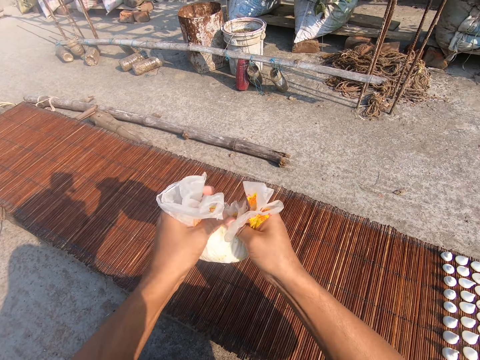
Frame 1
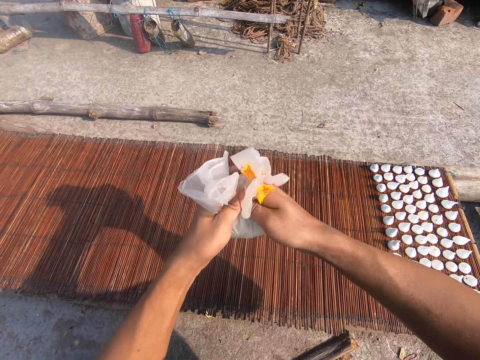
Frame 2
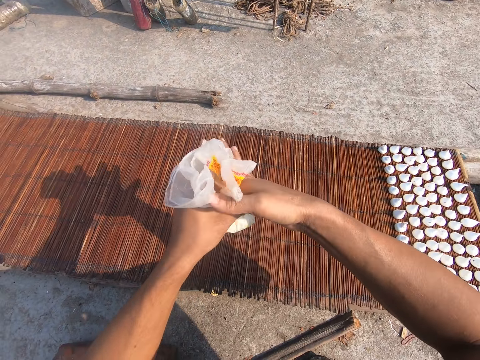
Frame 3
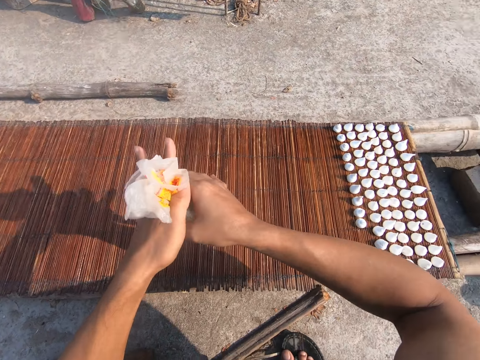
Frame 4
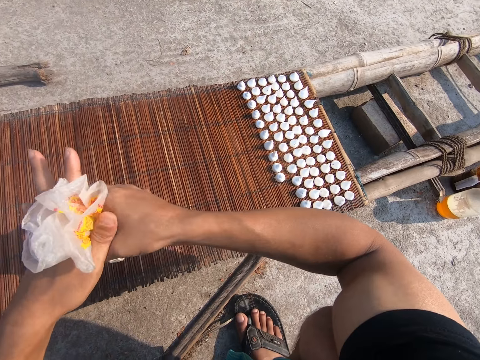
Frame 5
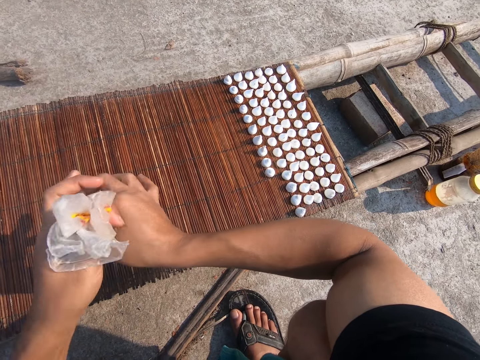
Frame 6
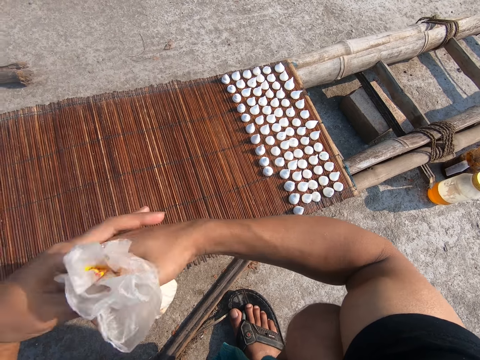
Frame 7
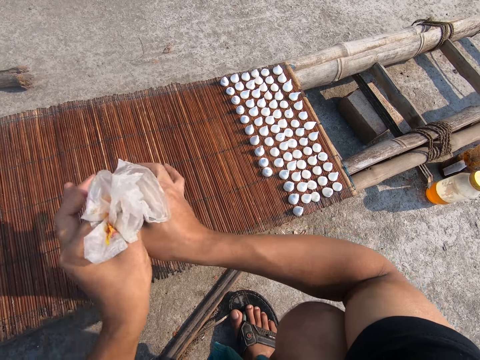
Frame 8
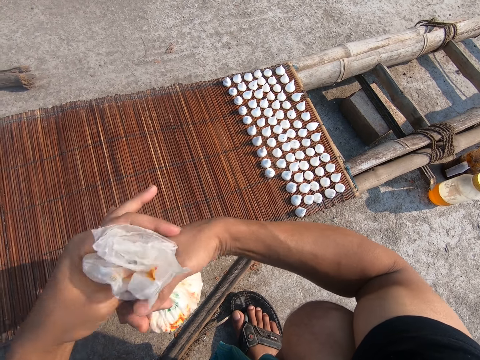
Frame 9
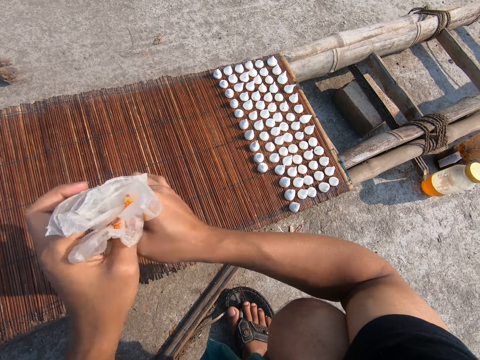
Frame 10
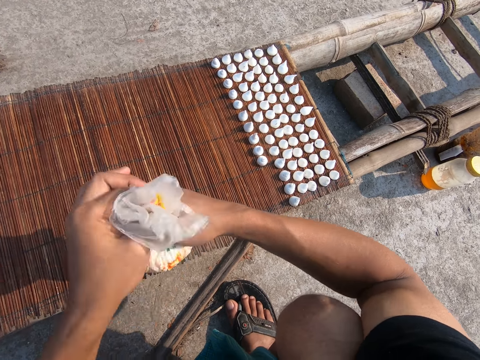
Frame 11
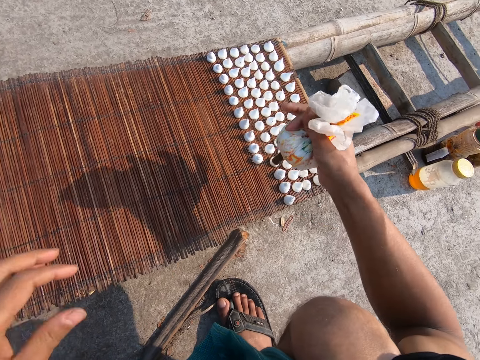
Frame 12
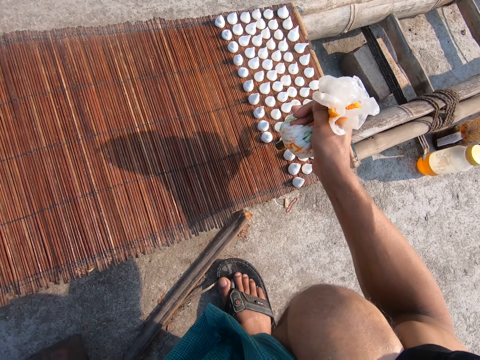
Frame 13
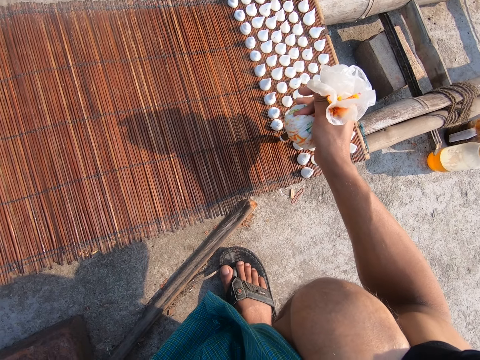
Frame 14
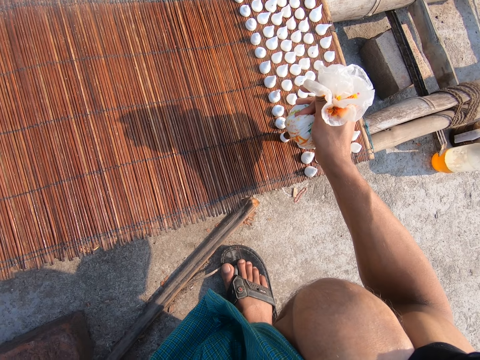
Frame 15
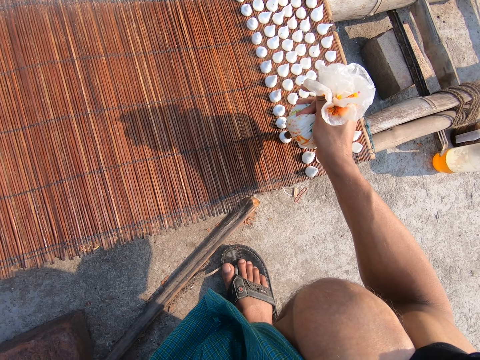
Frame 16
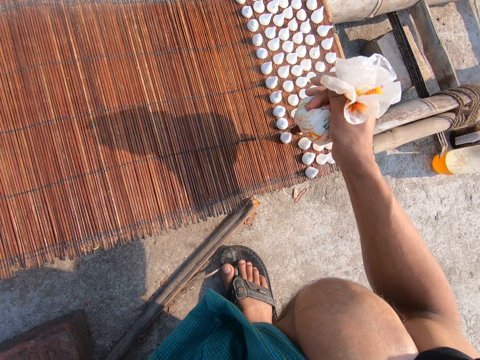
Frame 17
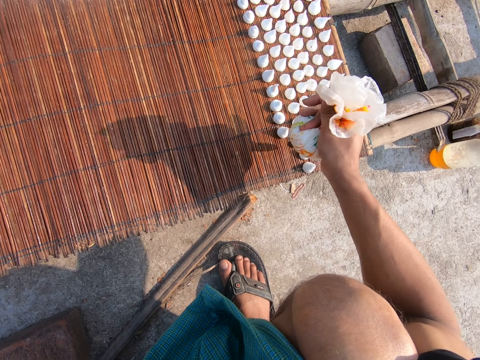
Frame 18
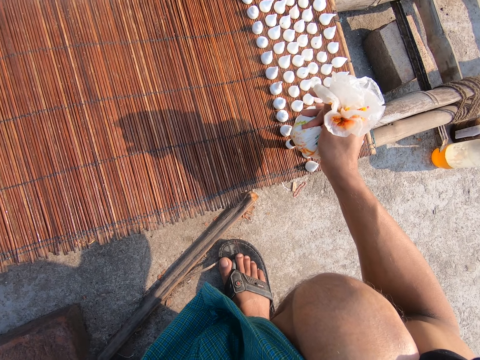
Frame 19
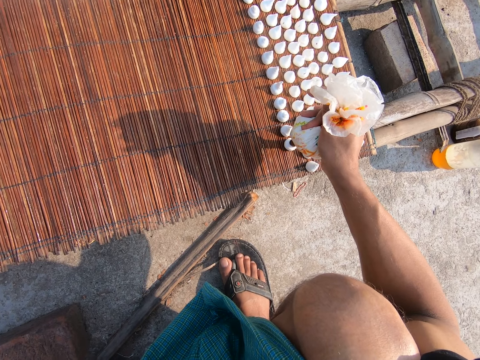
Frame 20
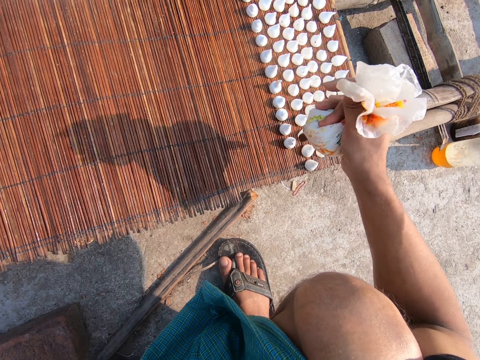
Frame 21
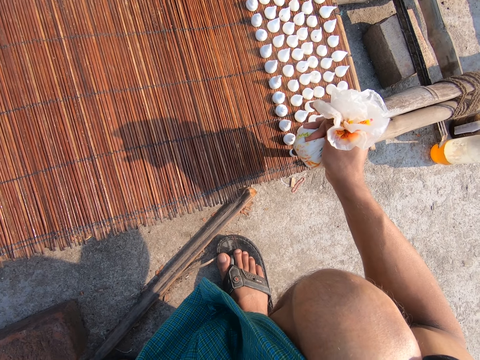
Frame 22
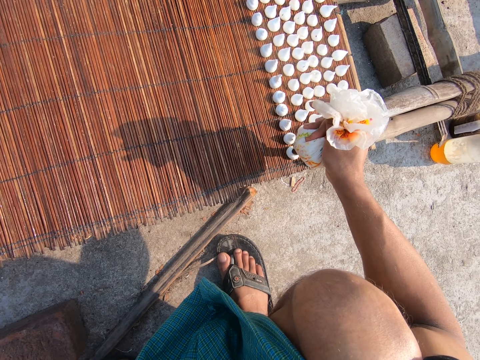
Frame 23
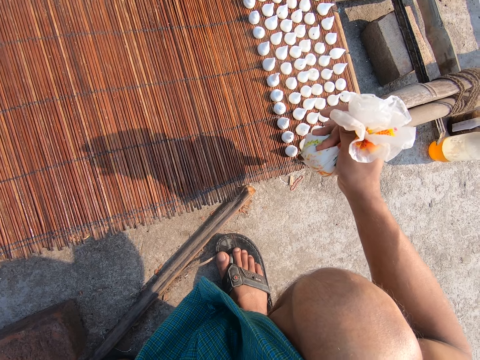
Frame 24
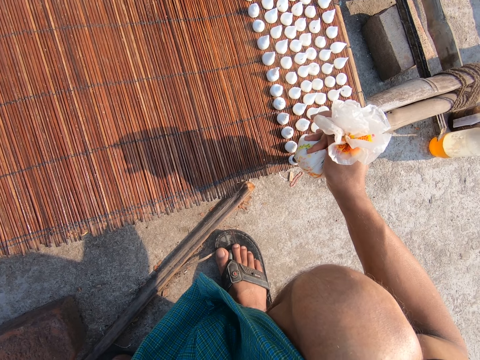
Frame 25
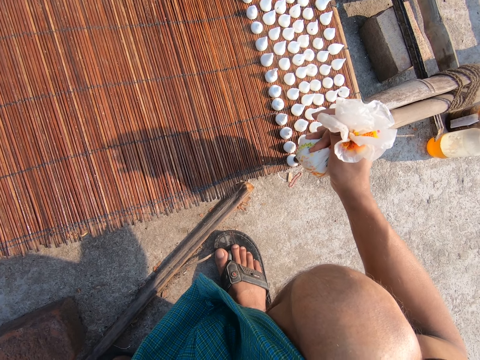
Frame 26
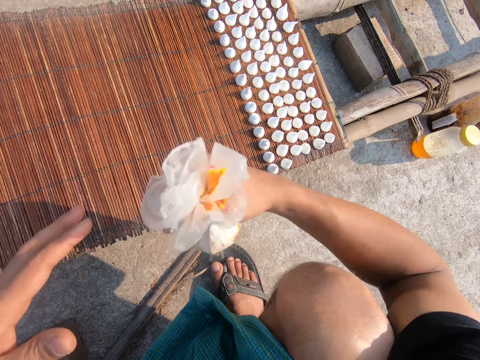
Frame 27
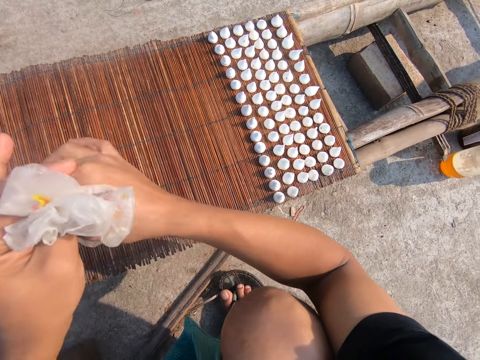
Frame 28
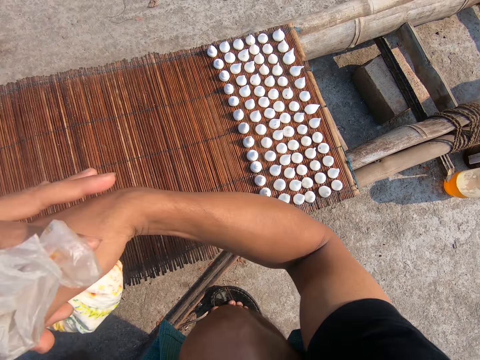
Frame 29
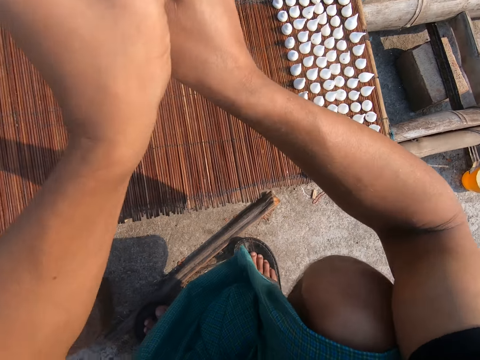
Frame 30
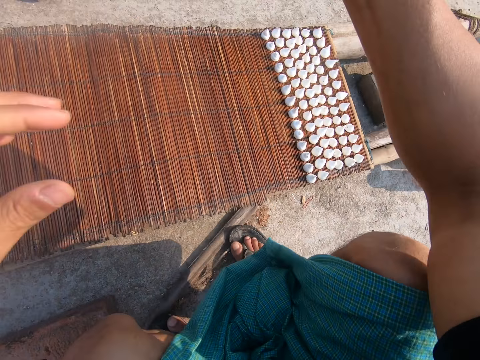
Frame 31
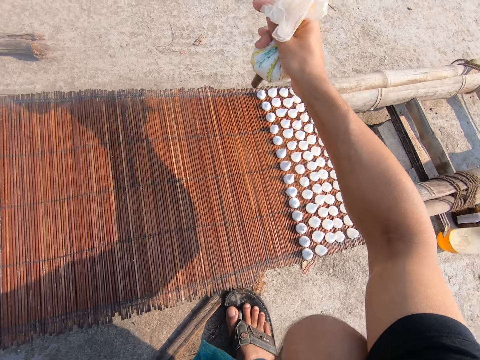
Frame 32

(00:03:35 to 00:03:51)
The camera wearer squeezes the piping nozzle with both hands. He pipes the mat with icing from the piping nozzle in his right hand. He pipes the mat with icing repeatedly. He folds the piping bag. He squeezes the piping nozzle with both hands.

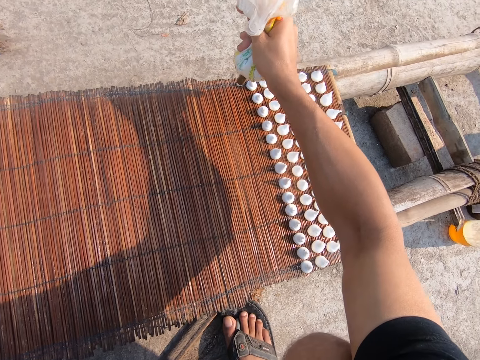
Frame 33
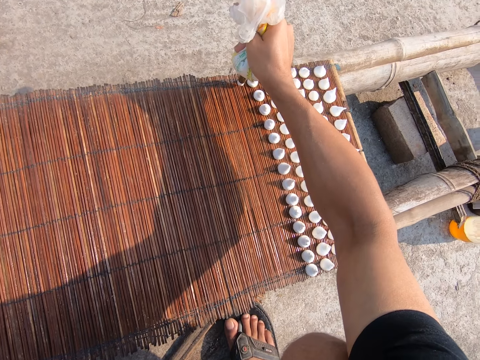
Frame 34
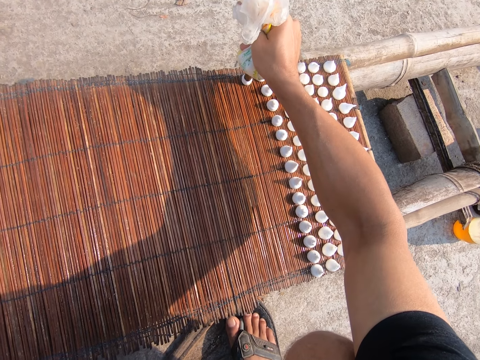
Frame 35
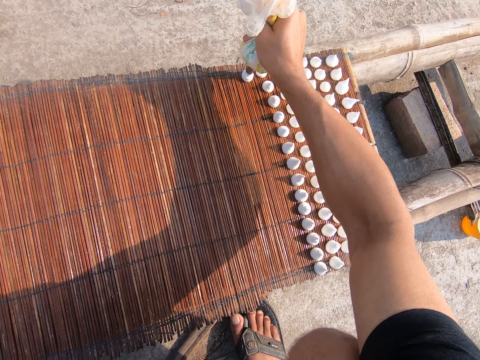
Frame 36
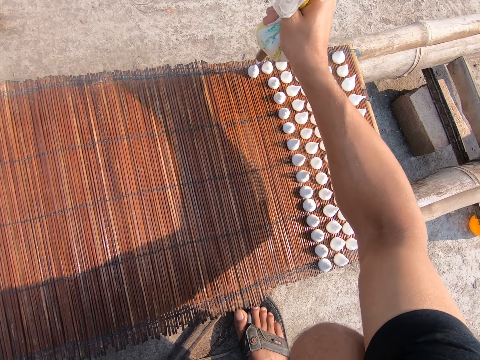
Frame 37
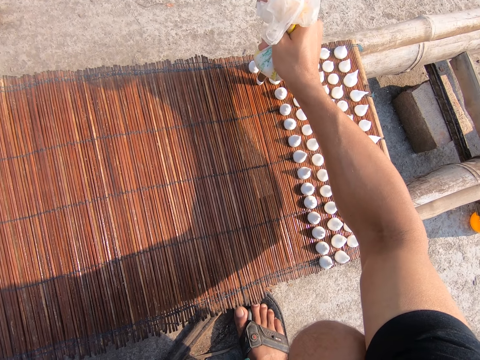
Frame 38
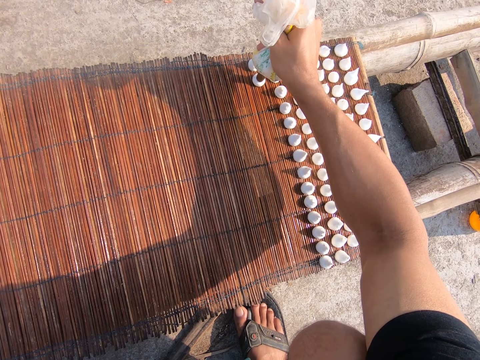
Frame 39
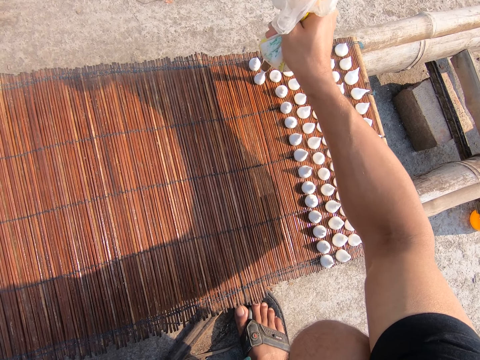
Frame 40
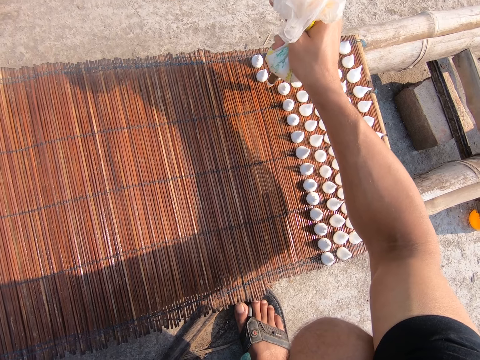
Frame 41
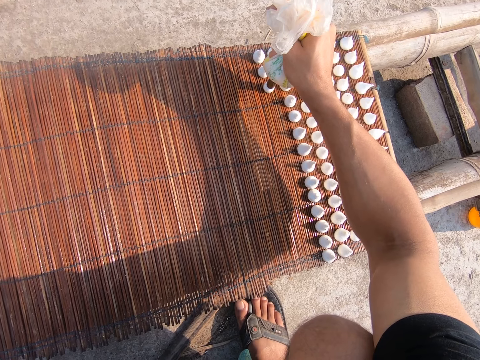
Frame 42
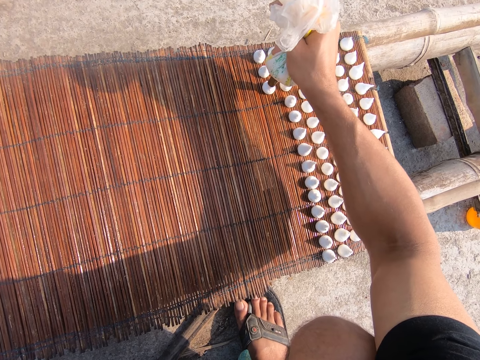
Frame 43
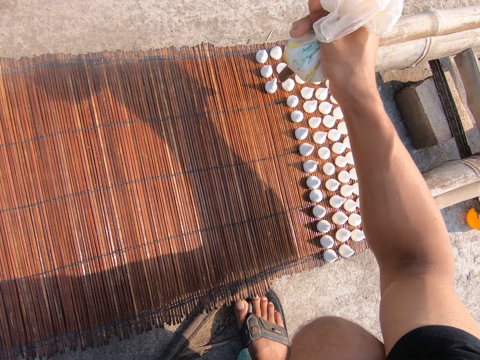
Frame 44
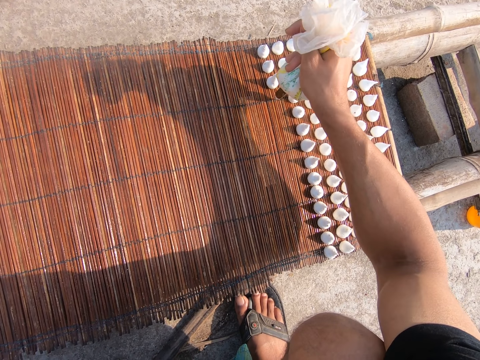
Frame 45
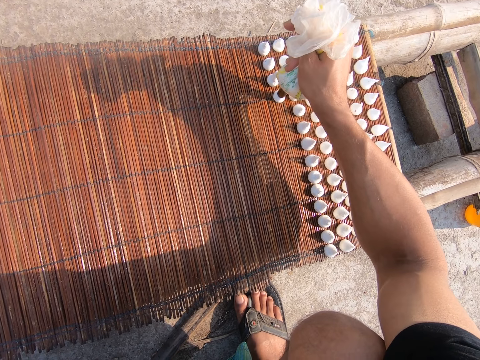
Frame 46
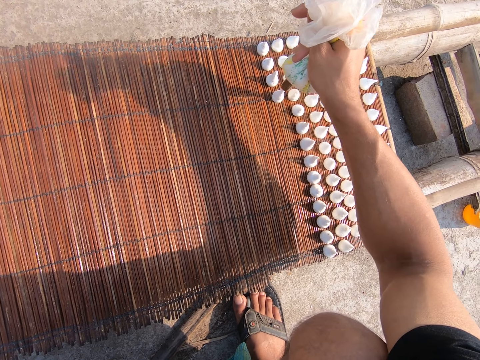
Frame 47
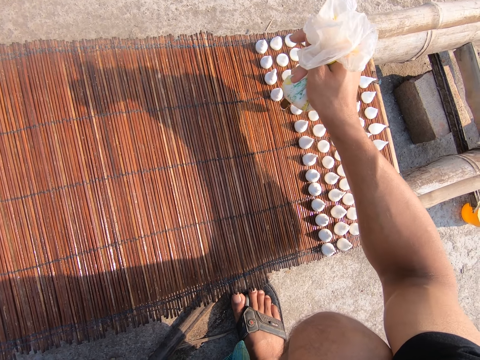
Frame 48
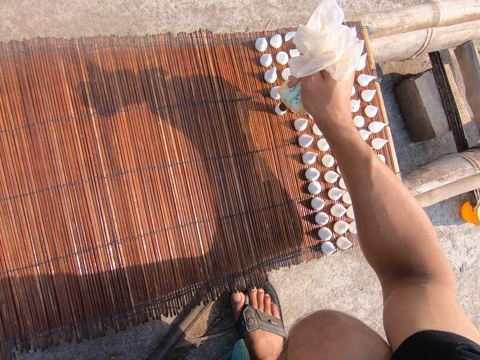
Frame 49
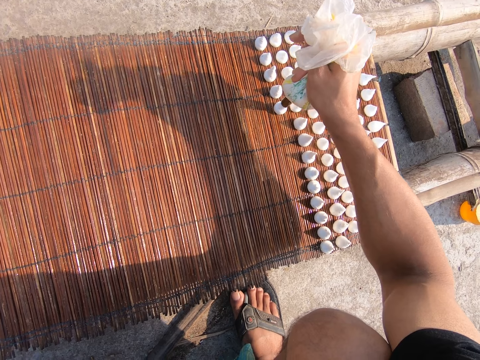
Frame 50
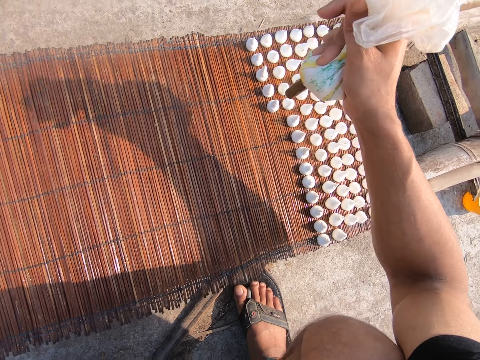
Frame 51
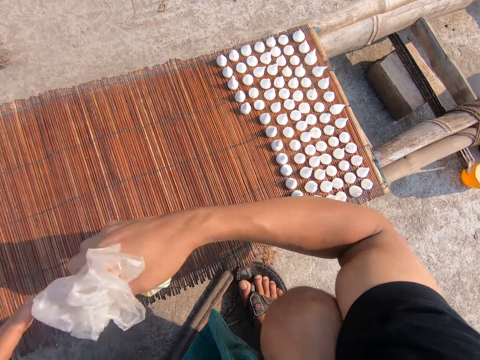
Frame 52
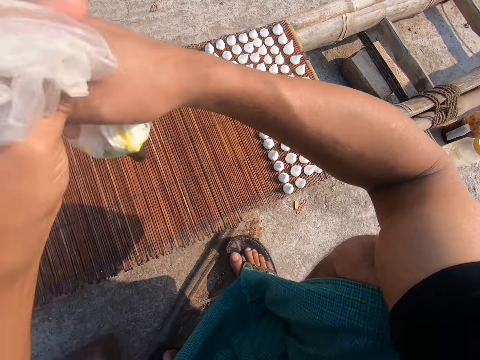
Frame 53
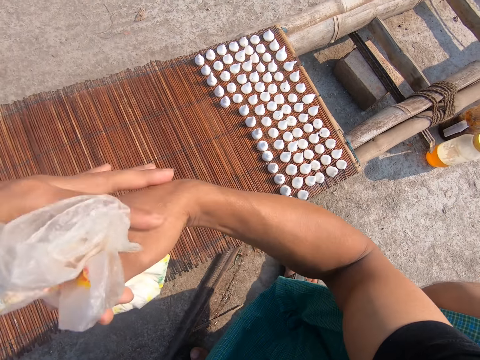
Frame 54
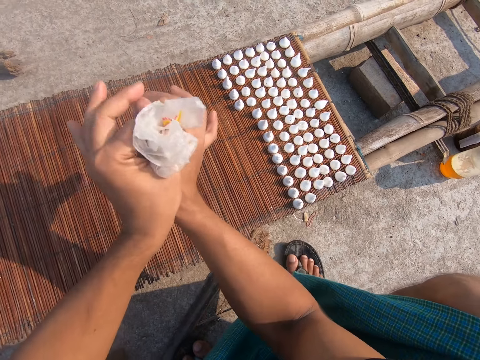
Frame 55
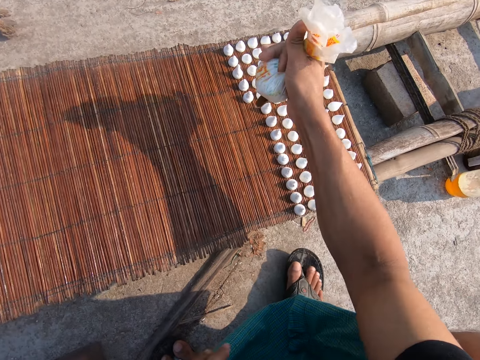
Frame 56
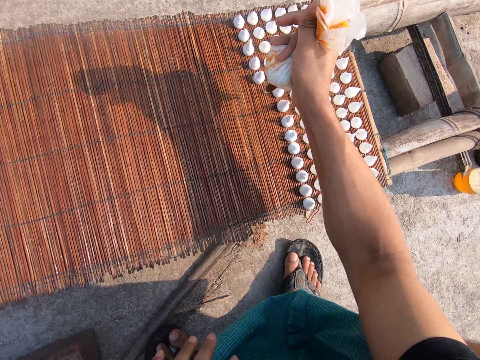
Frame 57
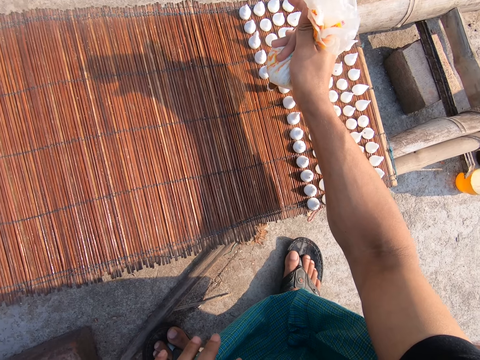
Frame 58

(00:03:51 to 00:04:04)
The camera wearer pipes the mat with icing from the piping nozzle in his right hand. He pipes the mat with icing repeatedly. He squeezes the piping nozzle with both hands. He folds the piping bag.
